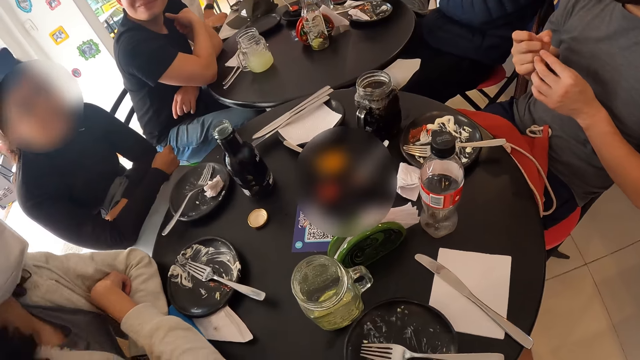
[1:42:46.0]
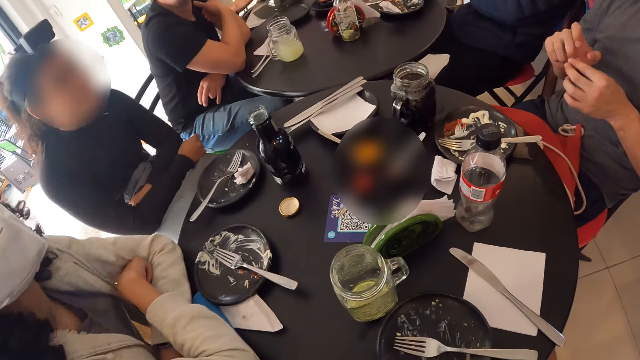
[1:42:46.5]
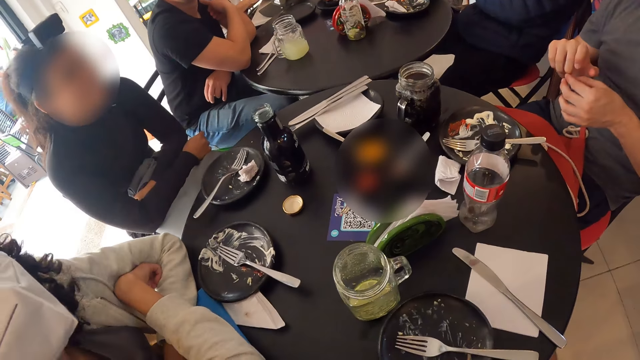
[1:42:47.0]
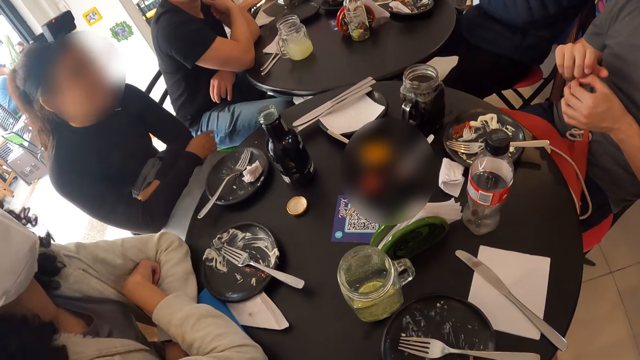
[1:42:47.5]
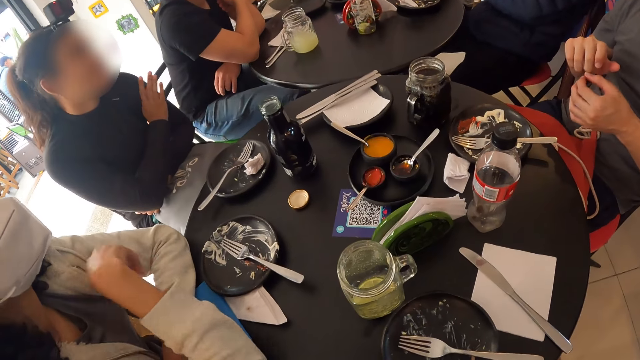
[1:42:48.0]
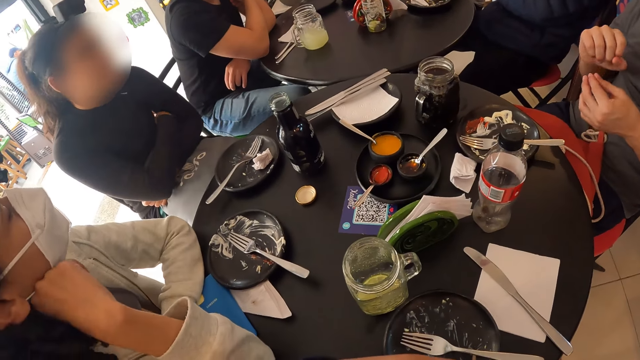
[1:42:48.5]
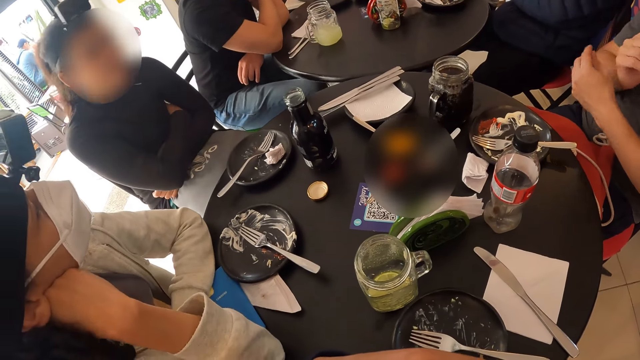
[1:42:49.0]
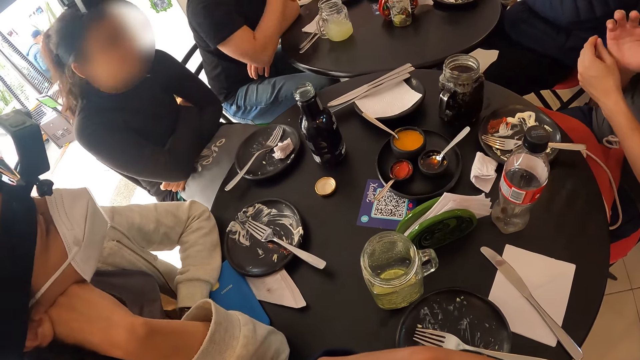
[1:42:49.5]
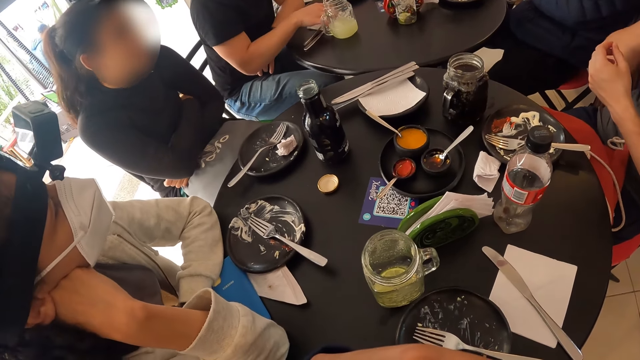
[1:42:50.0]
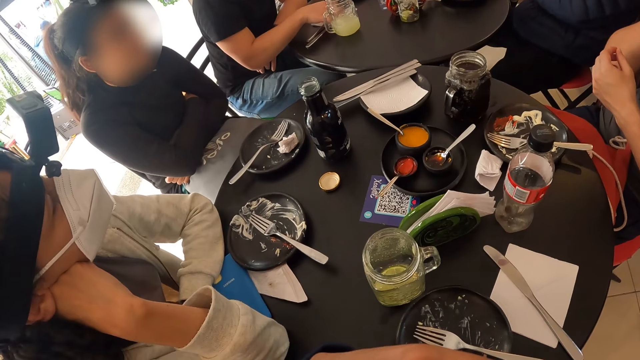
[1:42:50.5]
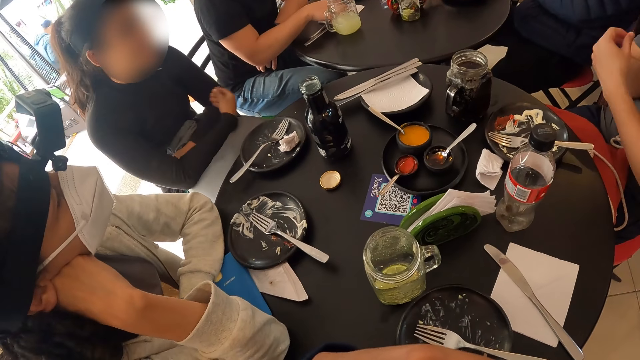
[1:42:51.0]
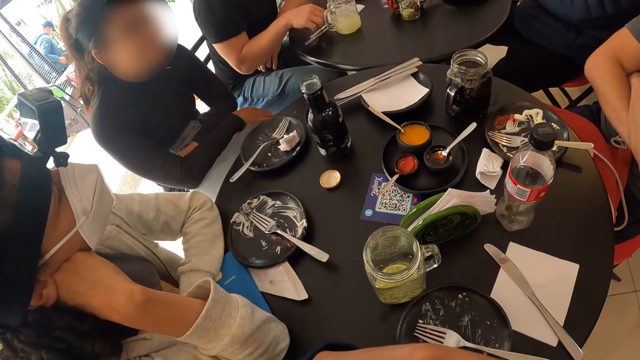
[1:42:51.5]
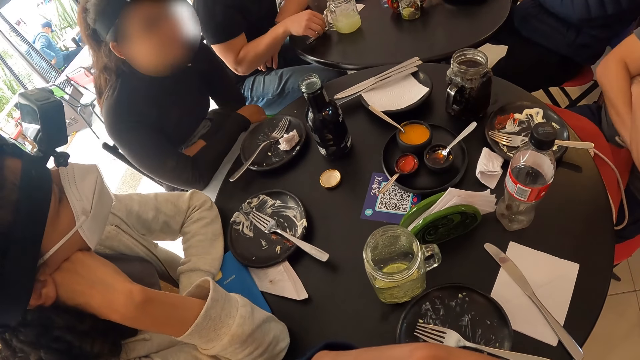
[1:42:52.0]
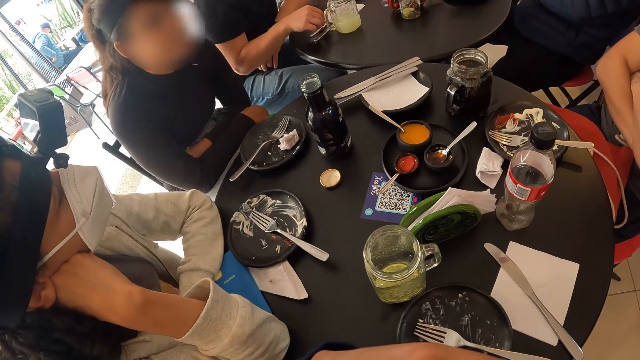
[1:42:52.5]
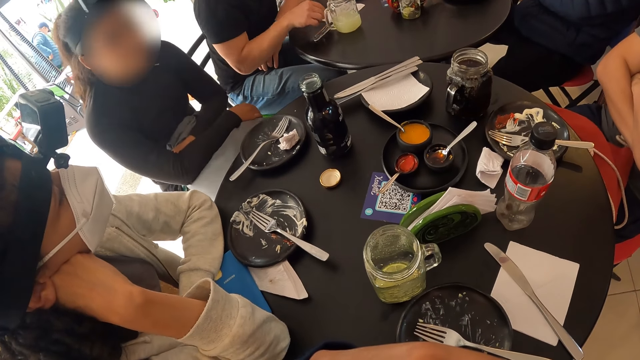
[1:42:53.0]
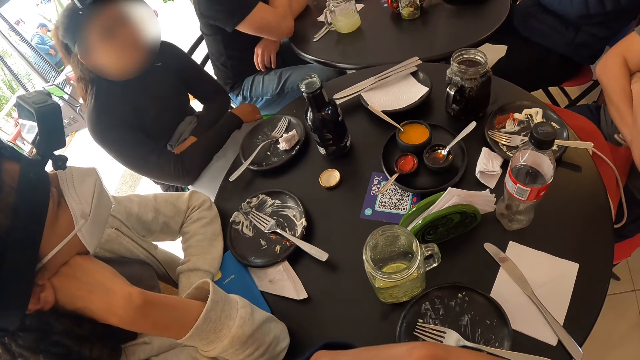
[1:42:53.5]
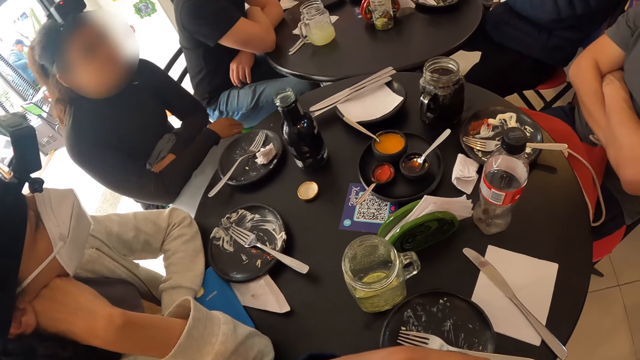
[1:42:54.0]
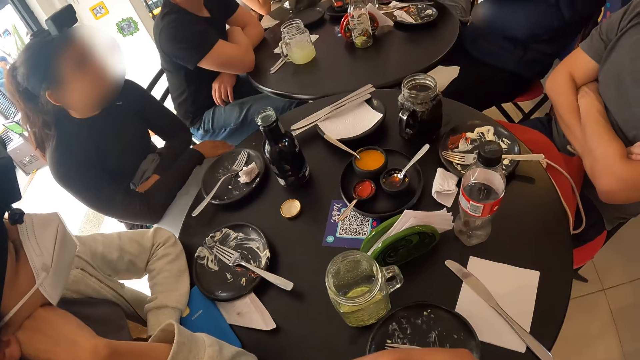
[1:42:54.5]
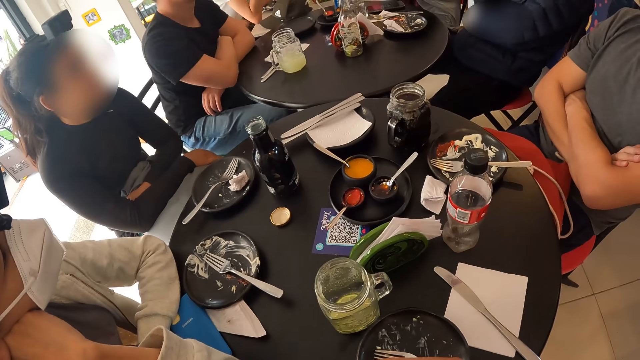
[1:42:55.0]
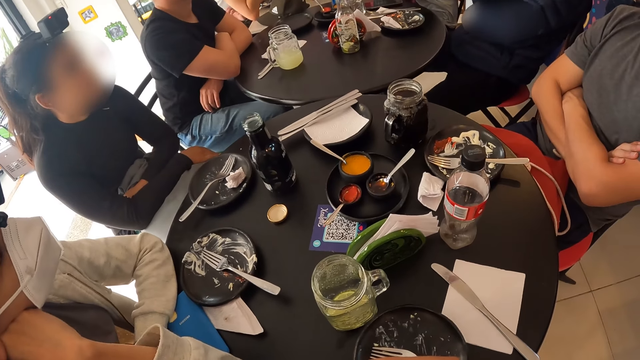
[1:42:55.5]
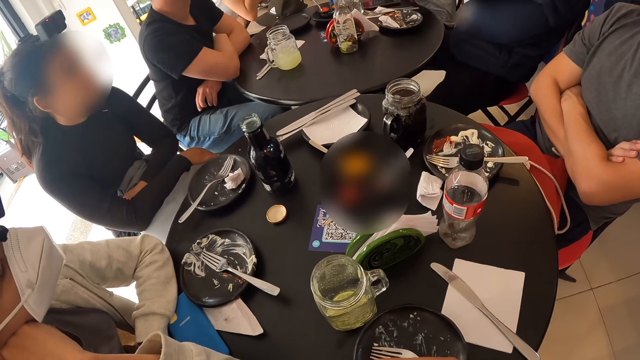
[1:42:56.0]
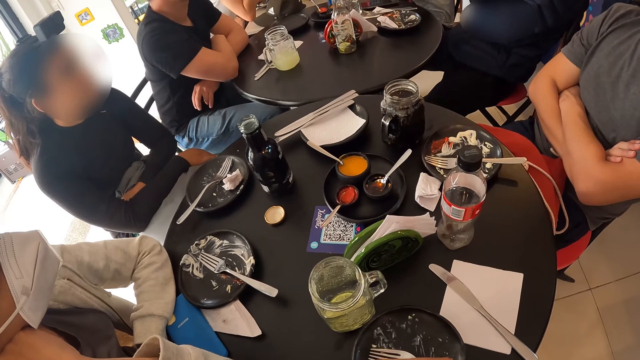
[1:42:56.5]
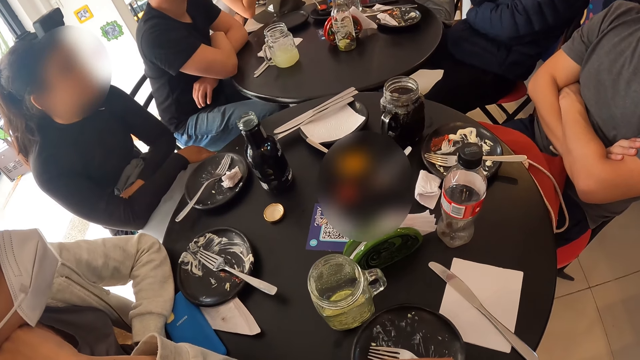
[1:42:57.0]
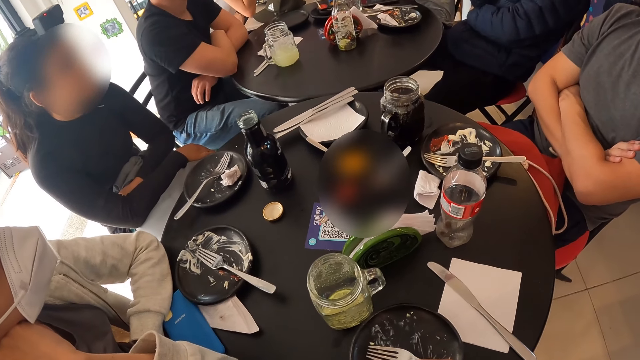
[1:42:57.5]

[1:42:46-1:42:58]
The man moves a serviette on the table with his right hand, moves a stainless knife on the table with his right hand, moves a stainless spoon on the table with his right hand, and places his right elbow on the table.

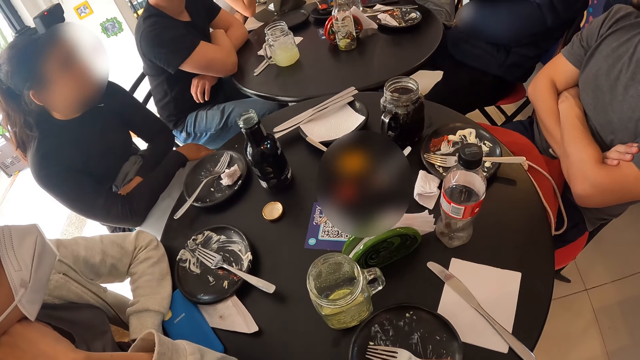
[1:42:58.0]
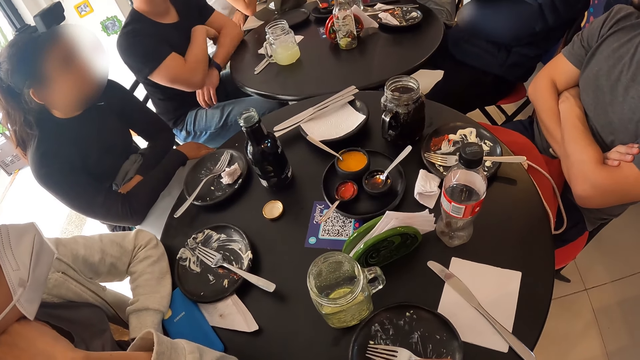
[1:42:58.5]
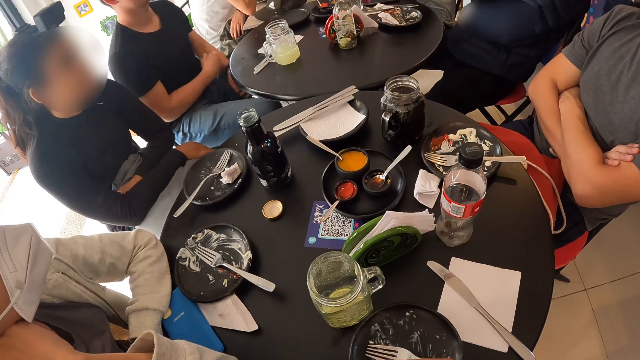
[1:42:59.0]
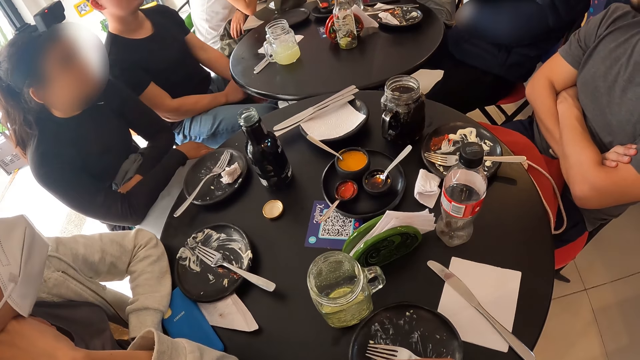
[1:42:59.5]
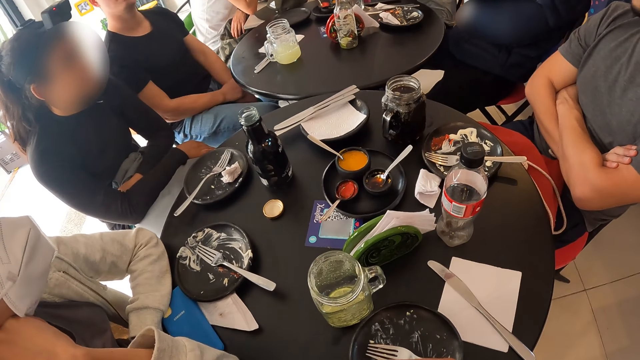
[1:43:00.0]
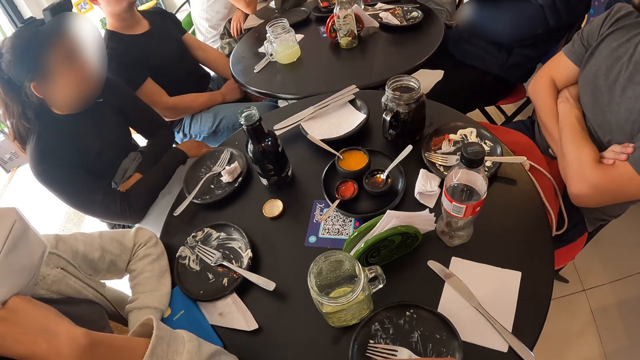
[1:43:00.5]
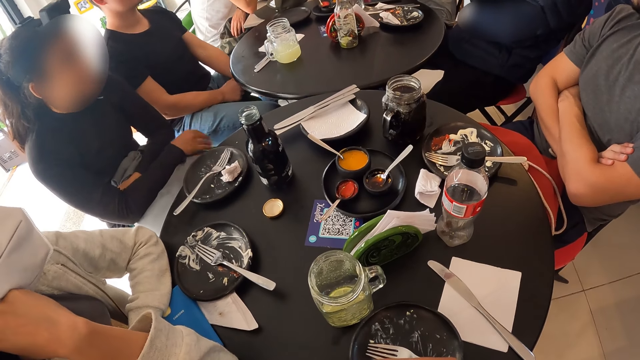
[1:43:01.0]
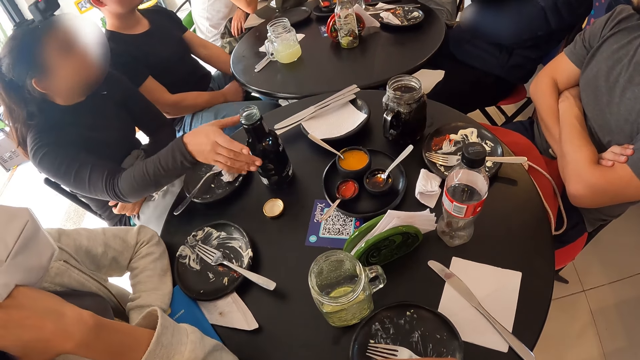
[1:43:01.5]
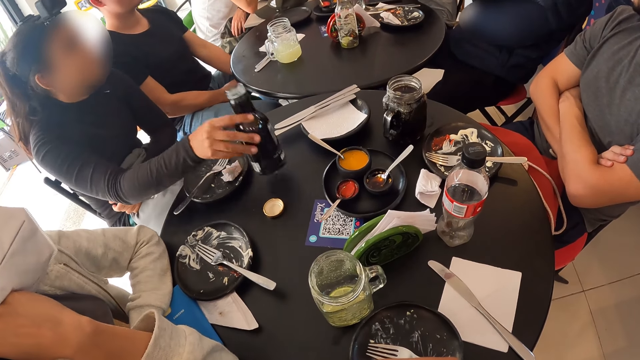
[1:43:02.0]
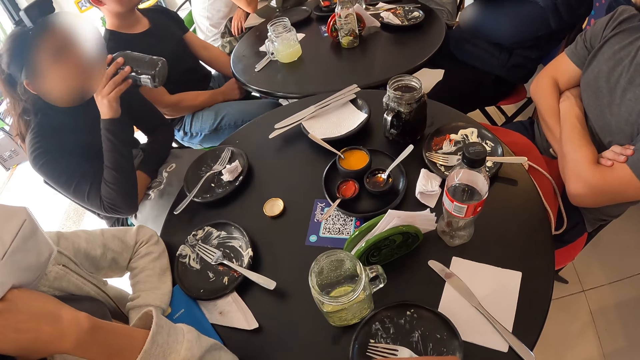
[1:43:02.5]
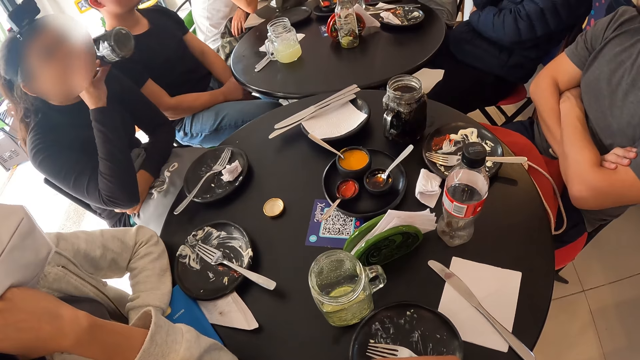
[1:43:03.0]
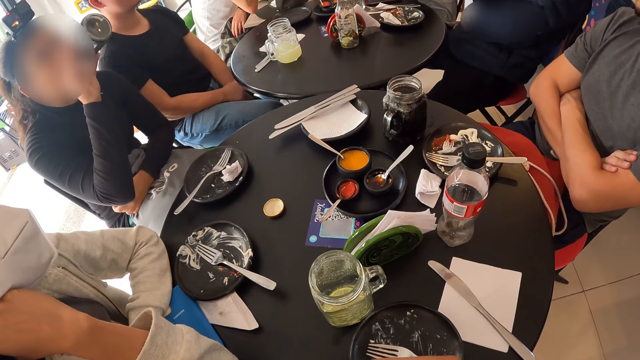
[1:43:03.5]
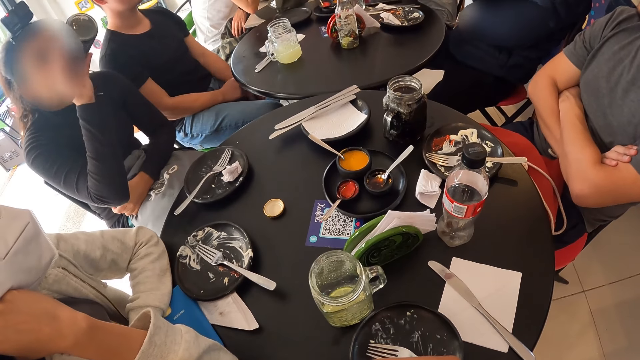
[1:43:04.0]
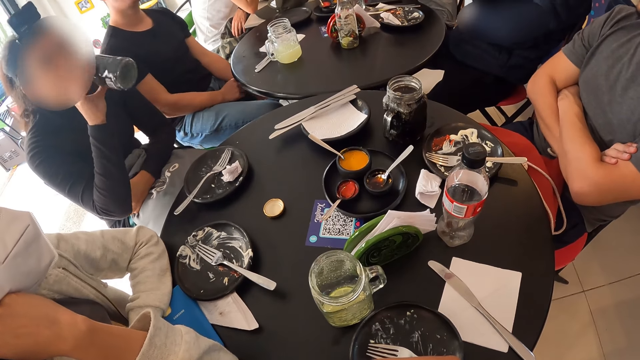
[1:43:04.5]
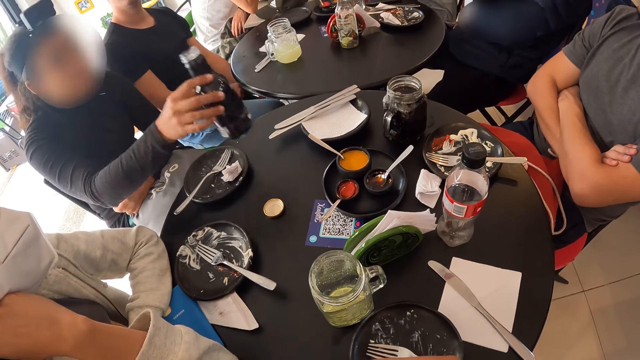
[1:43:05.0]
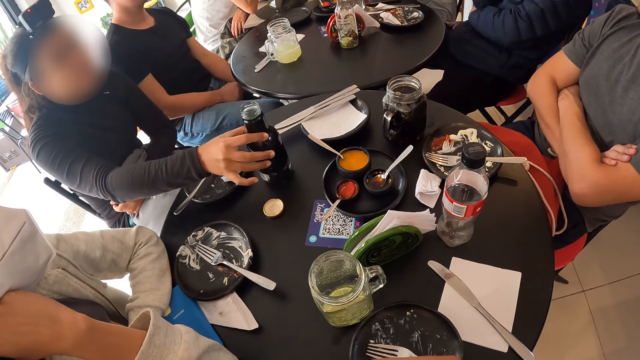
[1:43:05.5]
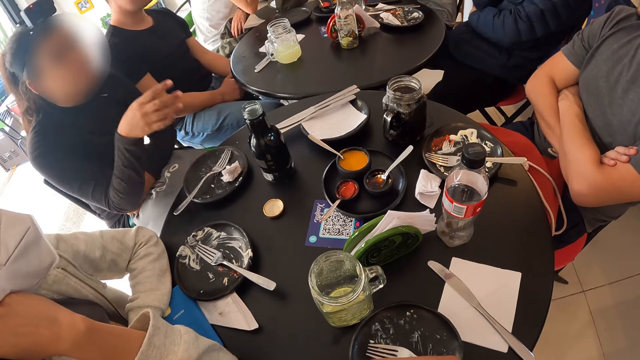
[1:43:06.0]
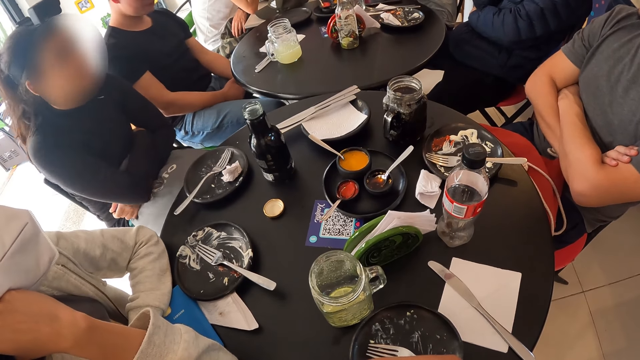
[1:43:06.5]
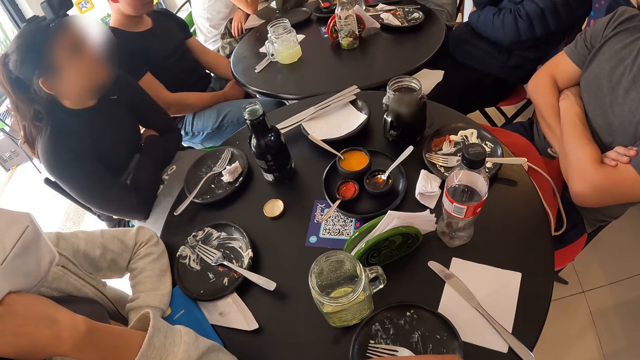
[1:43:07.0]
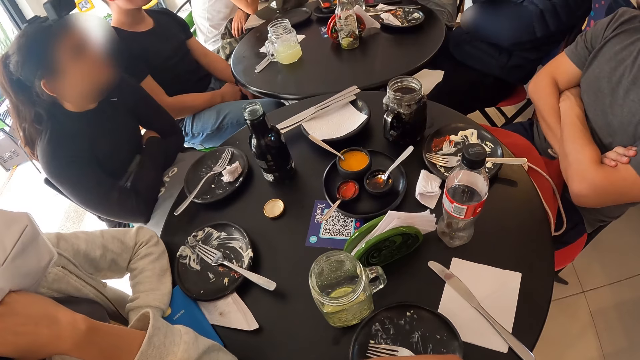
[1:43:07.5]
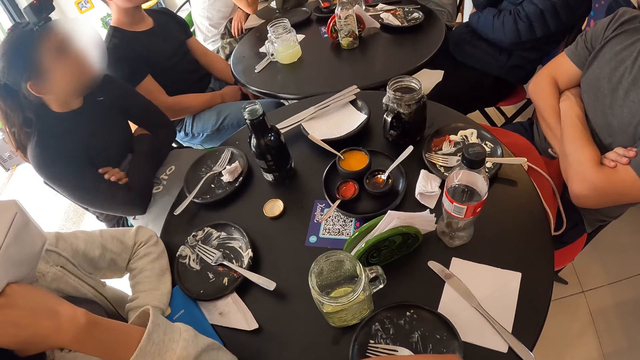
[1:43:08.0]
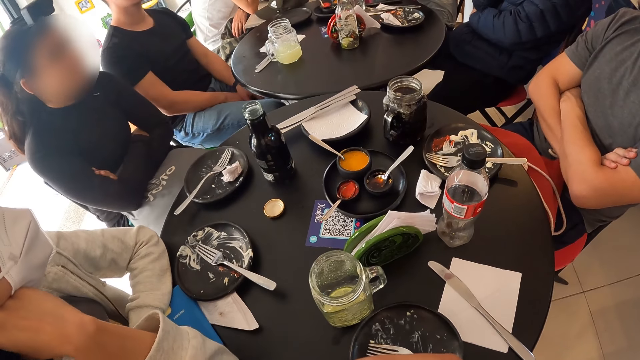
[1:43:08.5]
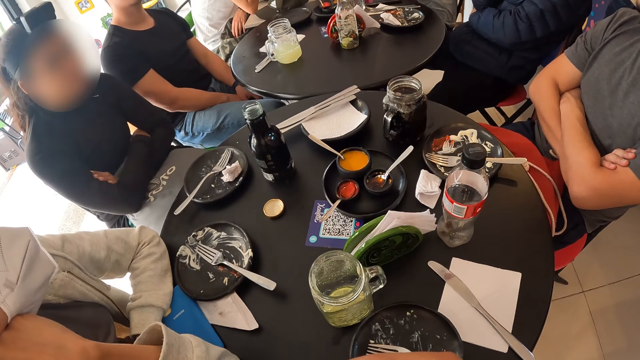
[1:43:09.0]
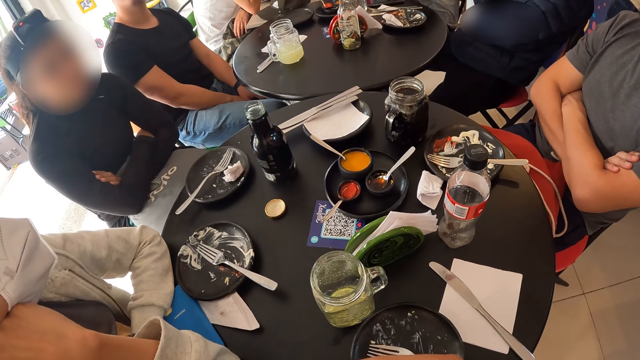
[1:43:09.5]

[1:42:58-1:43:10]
The woman picks up the bottle of malt from the table with her right hand, drinks from the bottle of malt in her right hand, and drops the bottle of malt on the table with her right hand.
